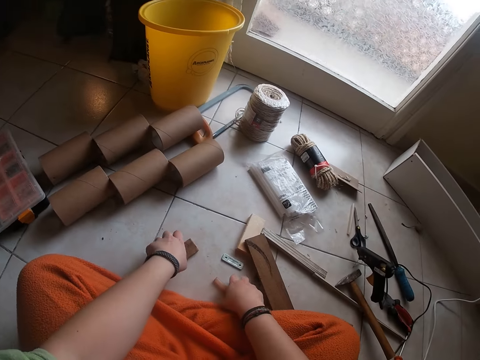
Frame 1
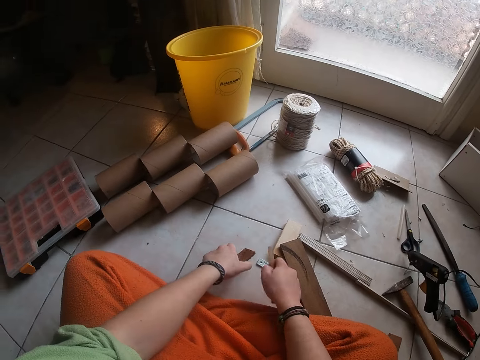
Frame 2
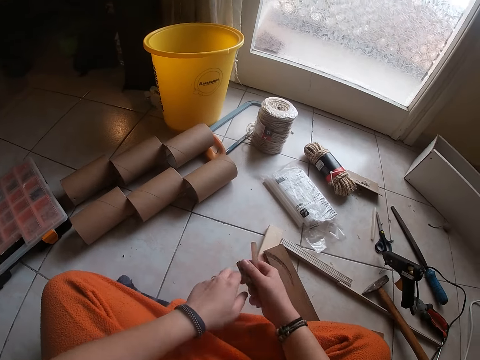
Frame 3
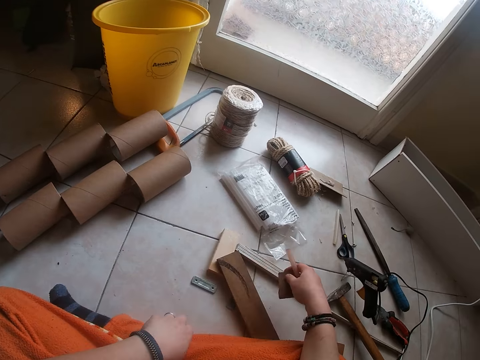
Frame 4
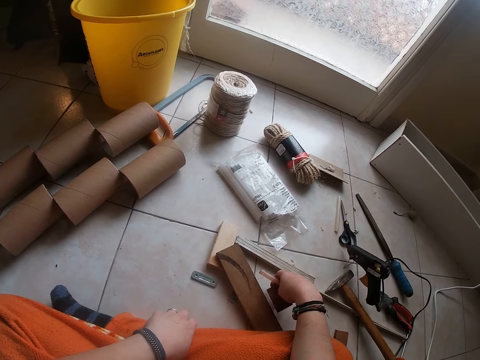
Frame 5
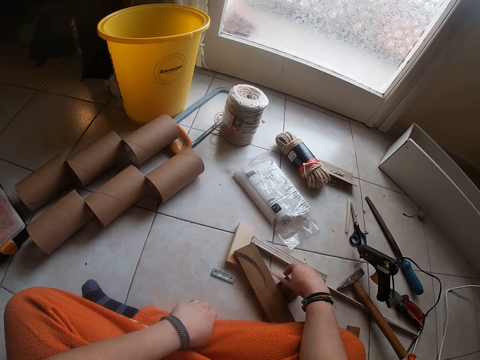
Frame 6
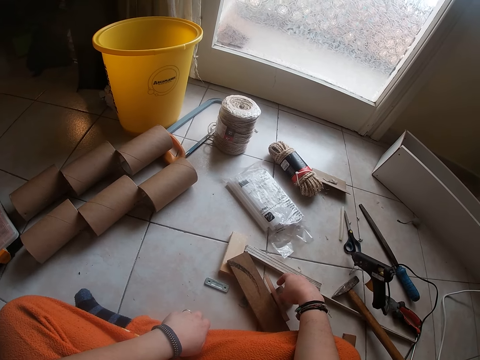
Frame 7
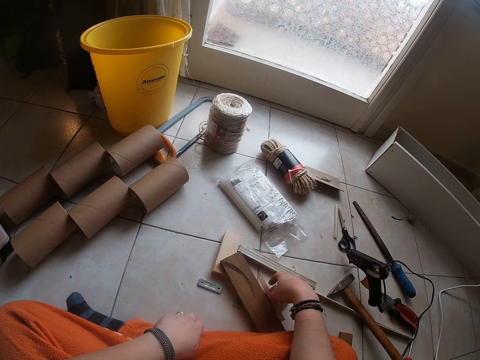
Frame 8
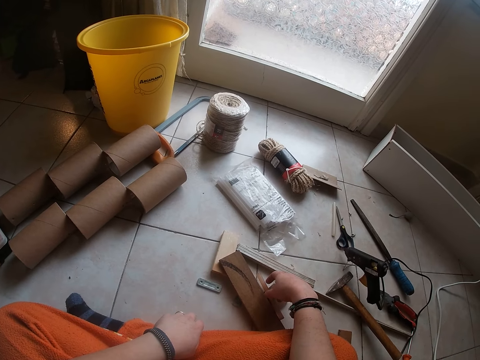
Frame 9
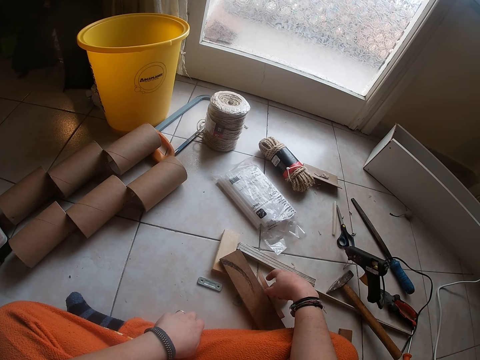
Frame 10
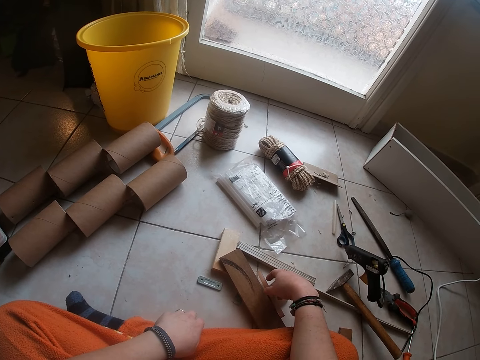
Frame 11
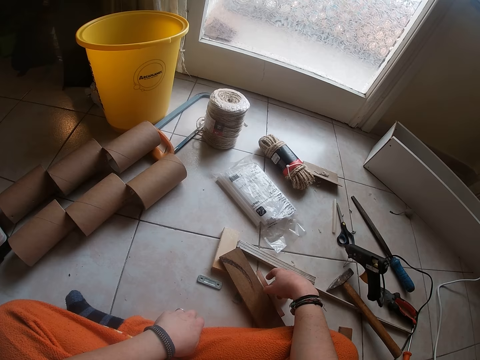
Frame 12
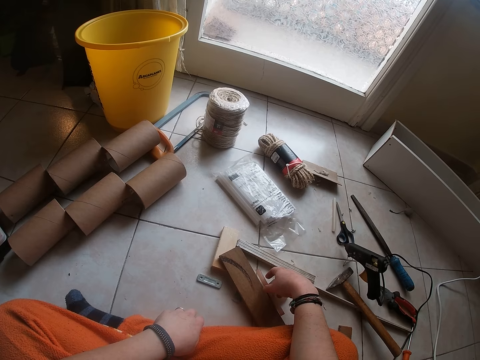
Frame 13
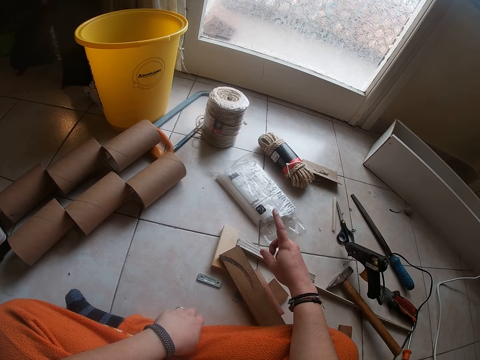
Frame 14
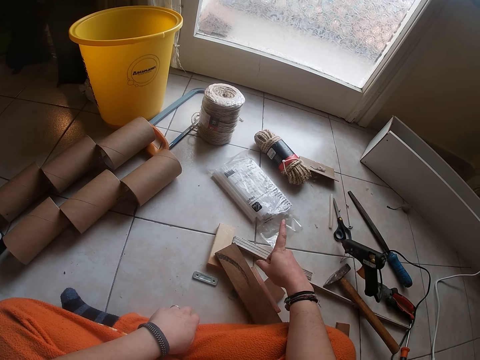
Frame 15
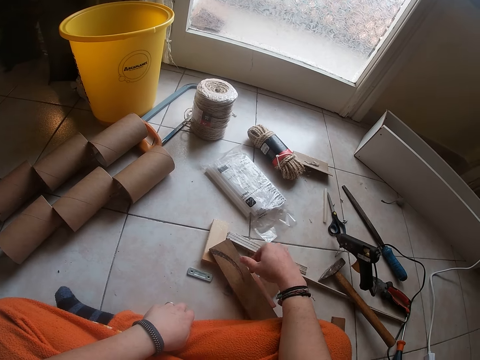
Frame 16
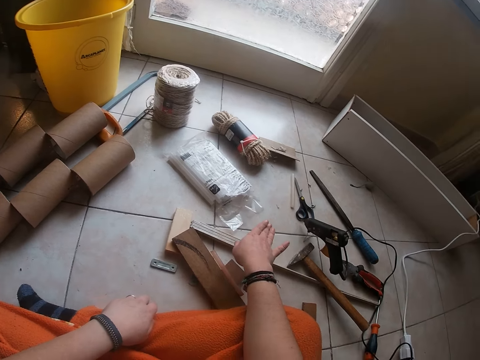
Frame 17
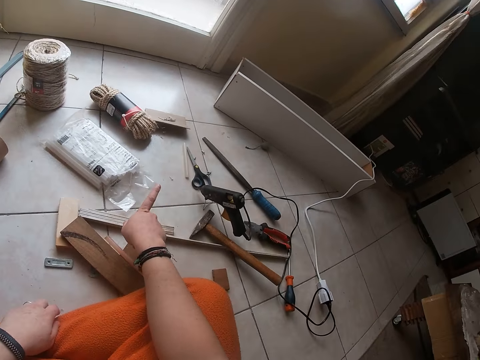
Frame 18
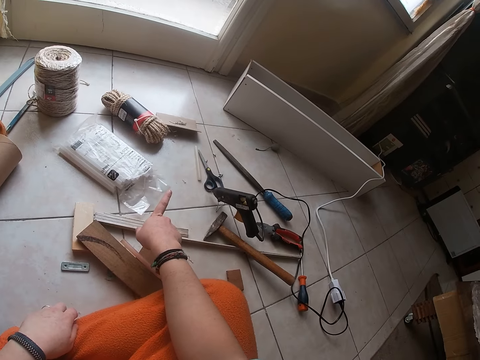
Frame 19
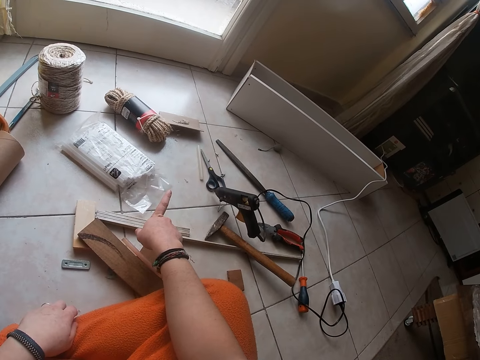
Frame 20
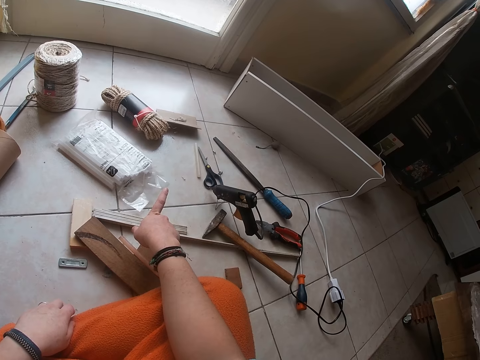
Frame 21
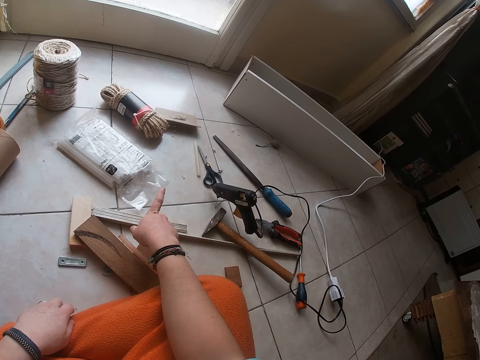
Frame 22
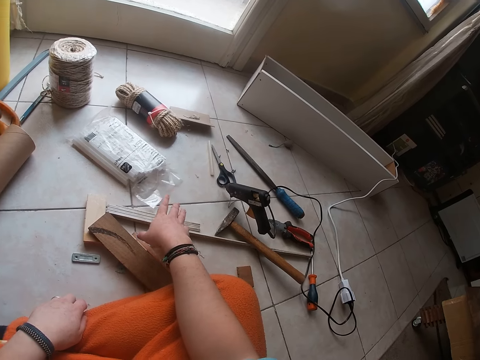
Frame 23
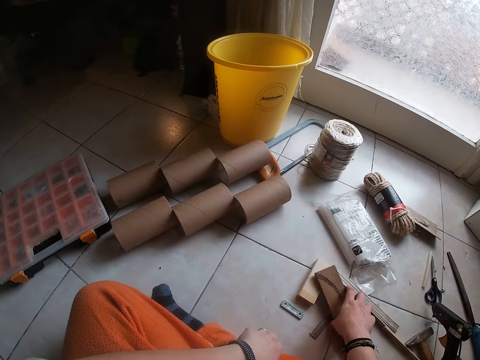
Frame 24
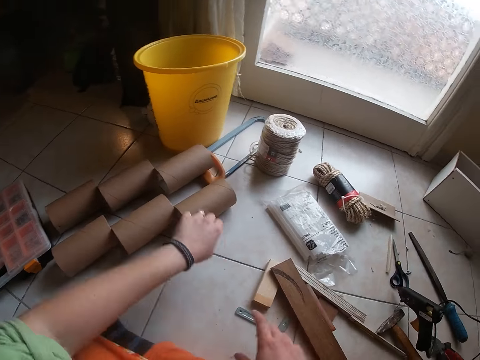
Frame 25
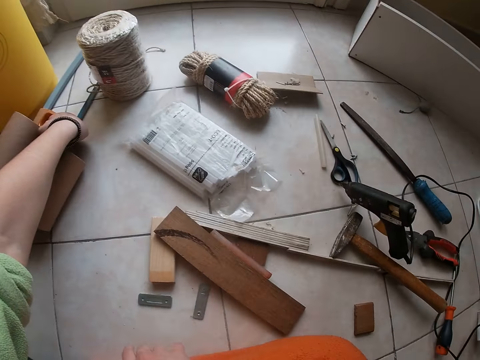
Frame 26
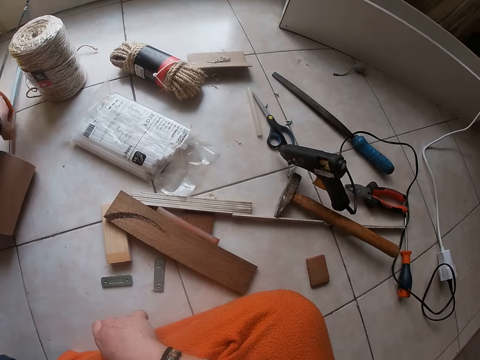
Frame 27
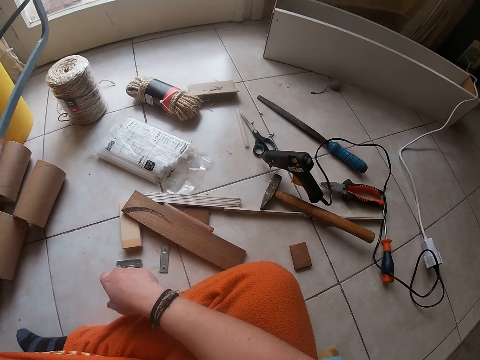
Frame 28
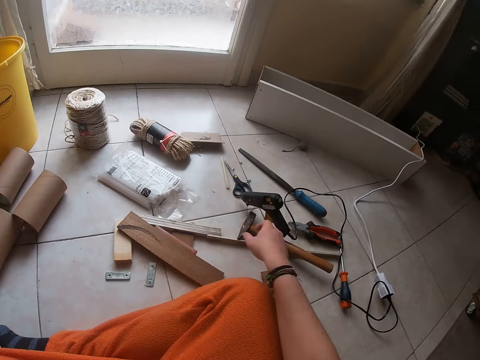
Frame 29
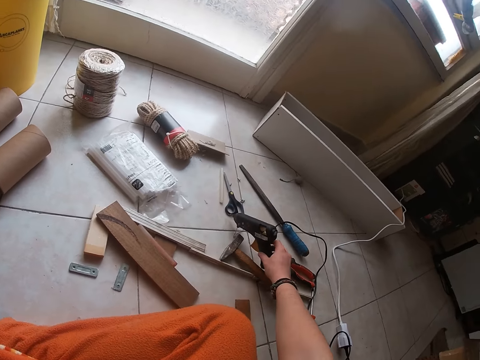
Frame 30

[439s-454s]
The camera wearer drops the small wood on the ground with his right hand. He points at the floor. He picks up the saw from the ground with his left hand.

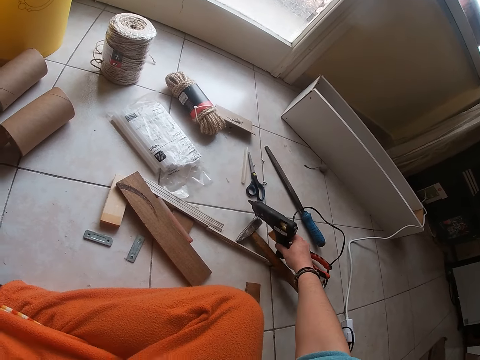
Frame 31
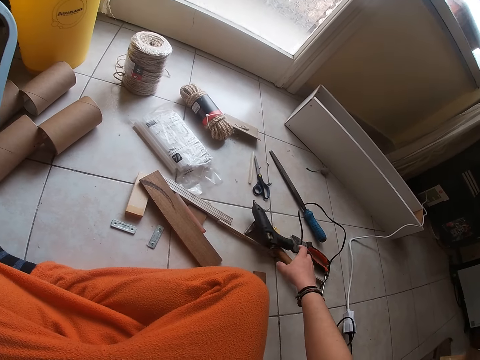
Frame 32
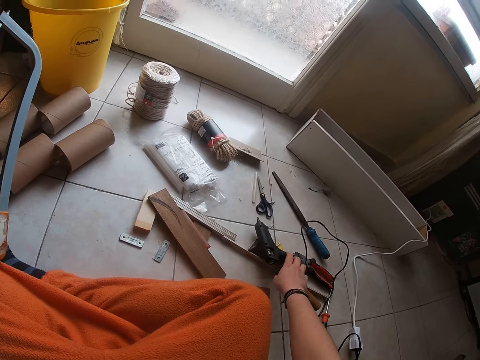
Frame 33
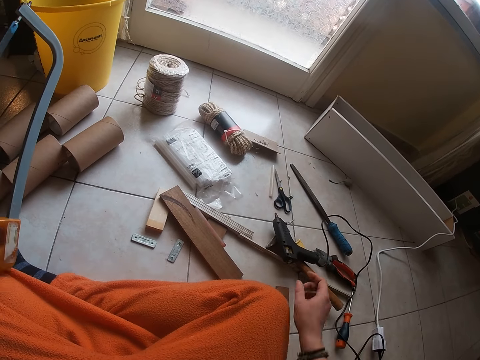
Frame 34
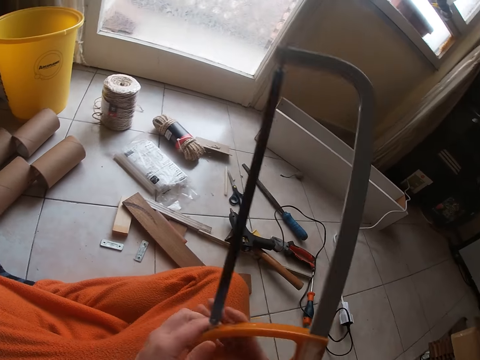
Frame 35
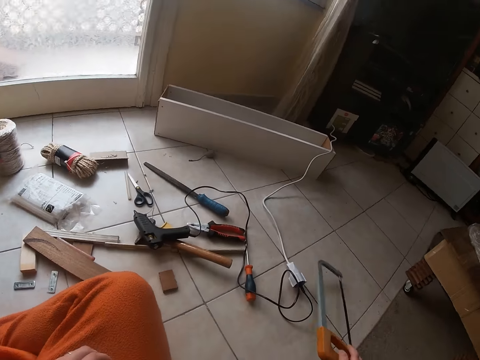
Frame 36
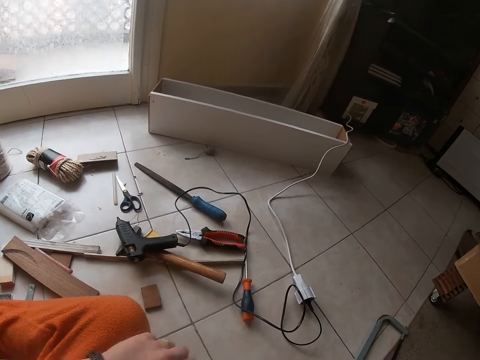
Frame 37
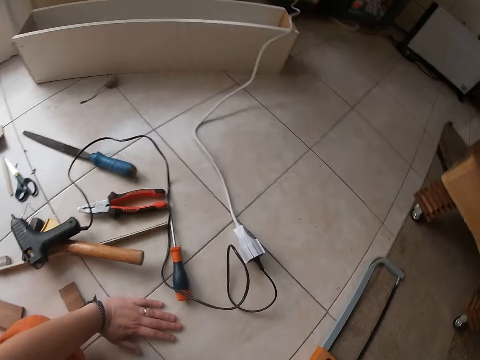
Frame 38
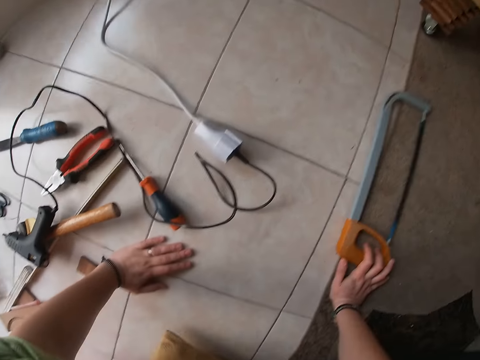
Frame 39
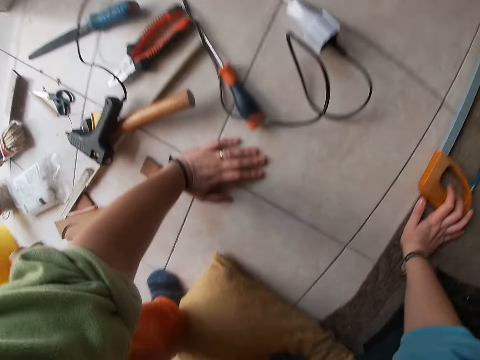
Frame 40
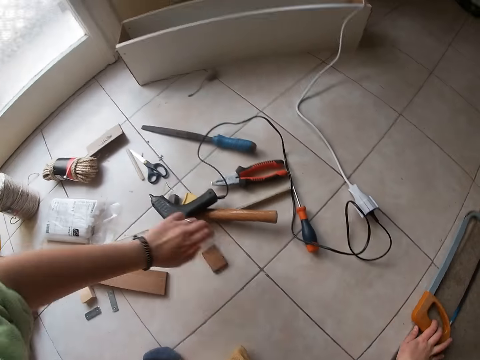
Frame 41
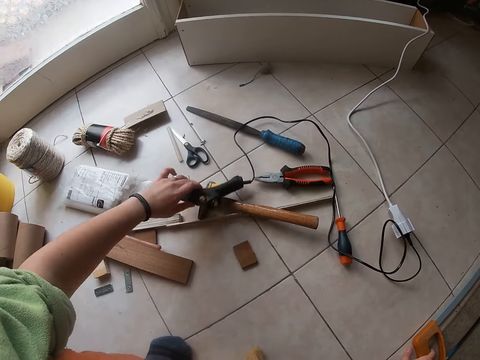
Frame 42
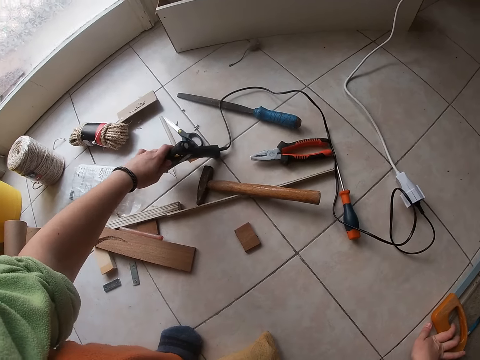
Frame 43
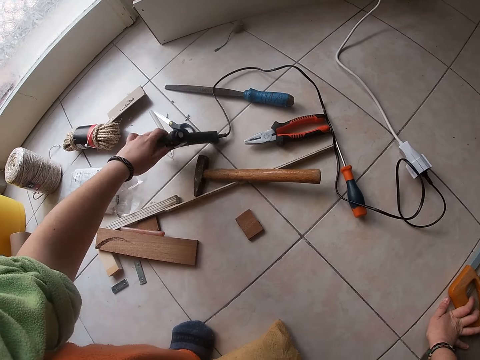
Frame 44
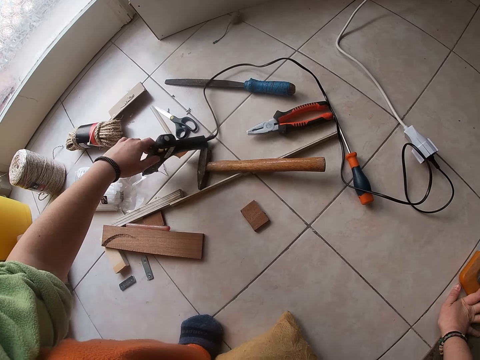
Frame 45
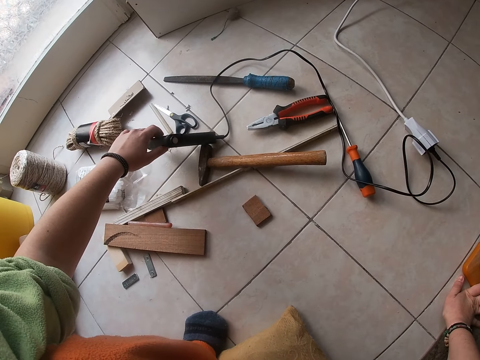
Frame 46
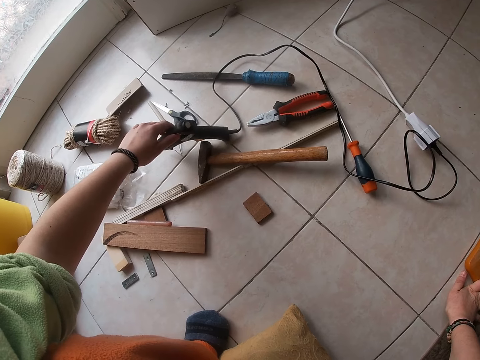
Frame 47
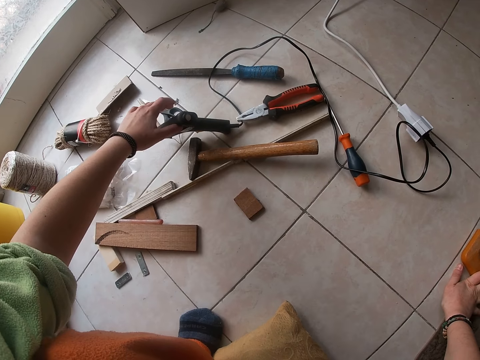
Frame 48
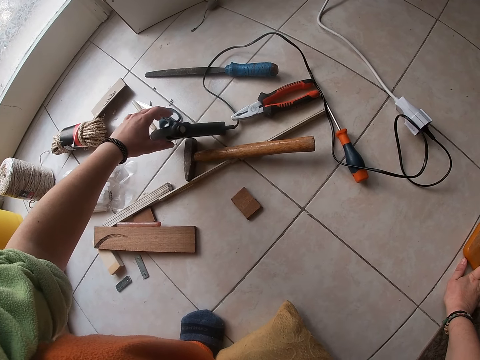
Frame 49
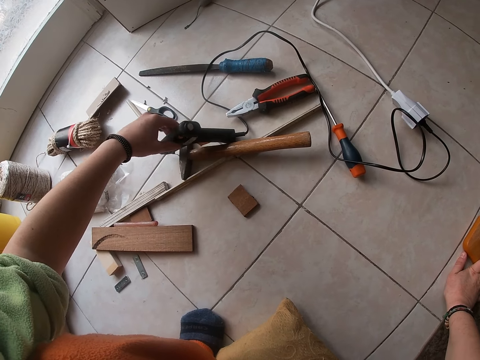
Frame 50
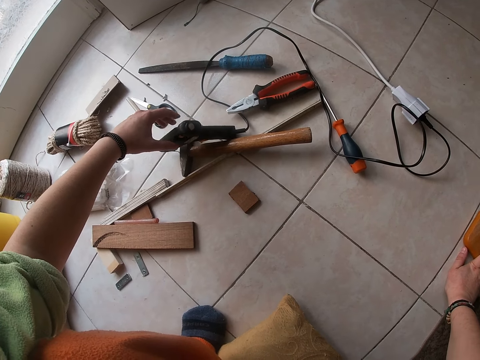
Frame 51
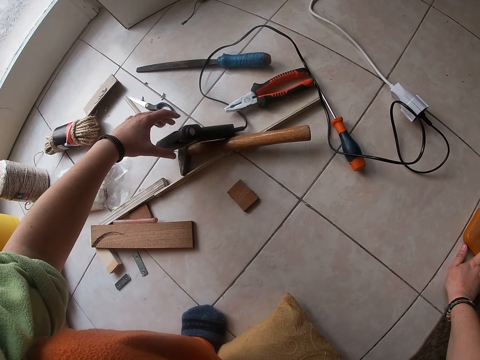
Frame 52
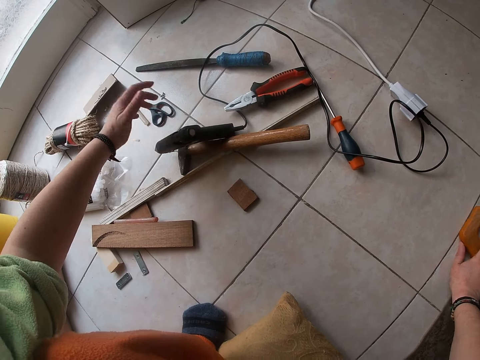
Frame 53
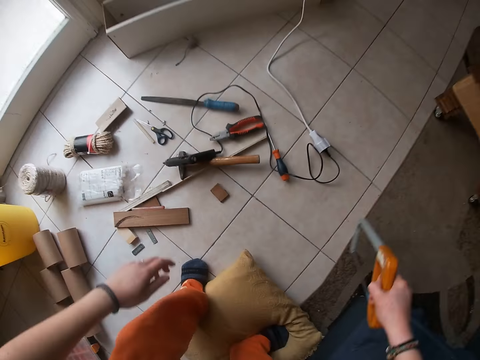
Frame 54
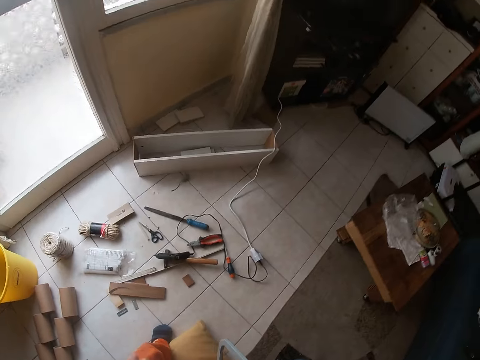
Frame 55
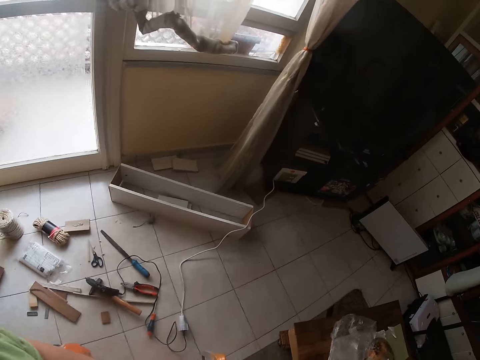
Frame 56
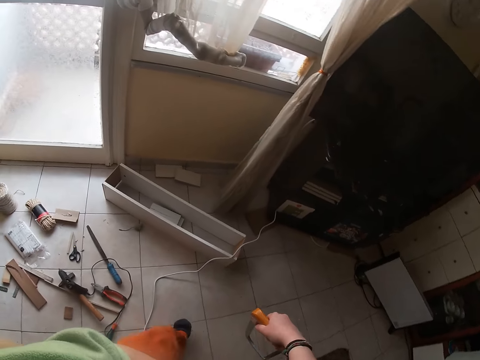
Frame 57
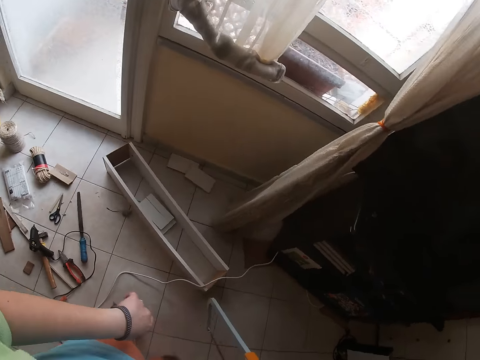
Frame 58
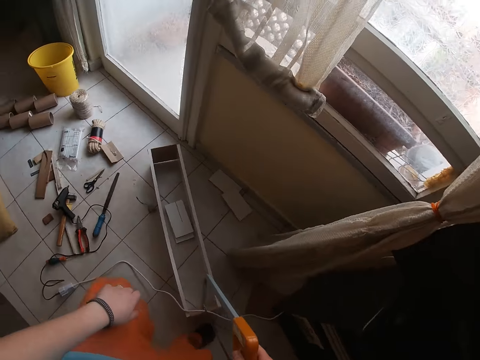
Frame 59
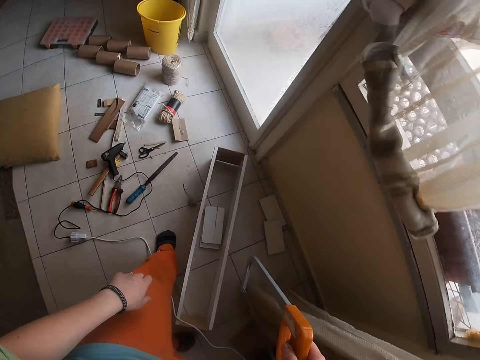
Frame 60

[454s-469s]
The camera wearer adjusts the screwing machine on the ground with his right hand. He drops the saw on the ground with his right hand. He adjusts the screwing machine on the ground with his left hand. He puts the welder down. He walks towards the window.
